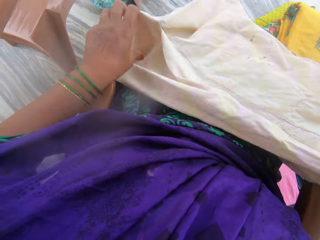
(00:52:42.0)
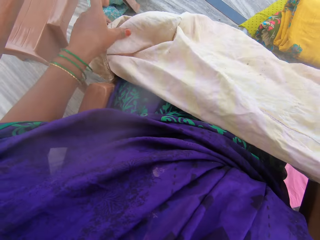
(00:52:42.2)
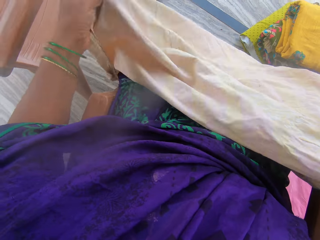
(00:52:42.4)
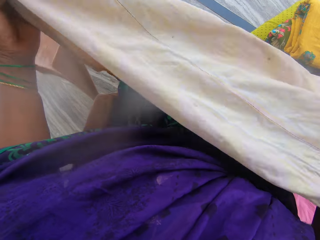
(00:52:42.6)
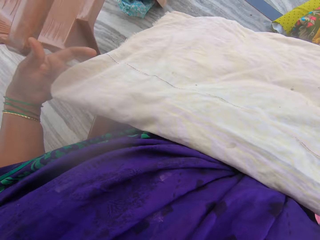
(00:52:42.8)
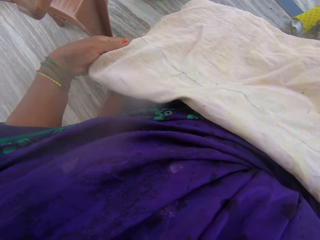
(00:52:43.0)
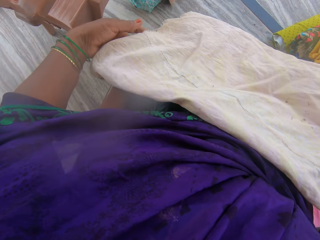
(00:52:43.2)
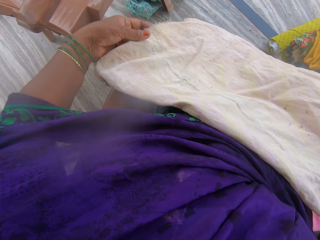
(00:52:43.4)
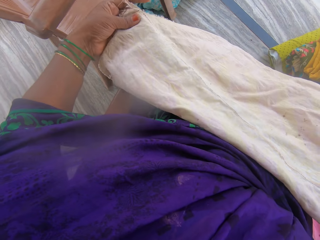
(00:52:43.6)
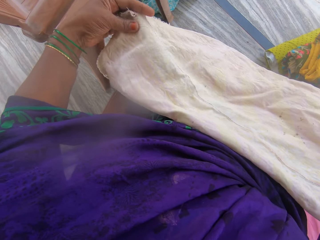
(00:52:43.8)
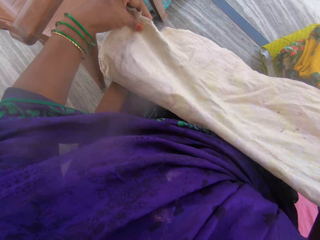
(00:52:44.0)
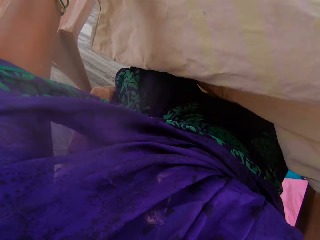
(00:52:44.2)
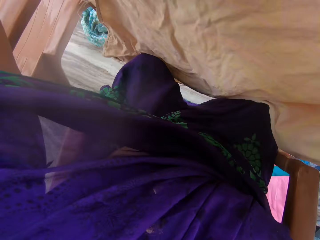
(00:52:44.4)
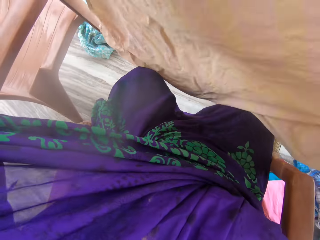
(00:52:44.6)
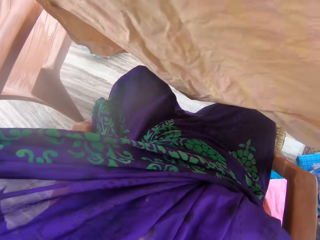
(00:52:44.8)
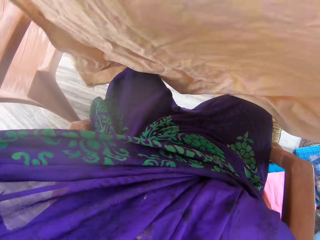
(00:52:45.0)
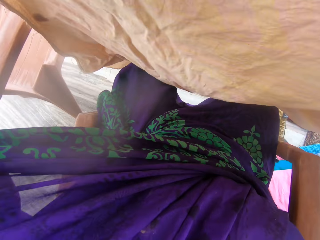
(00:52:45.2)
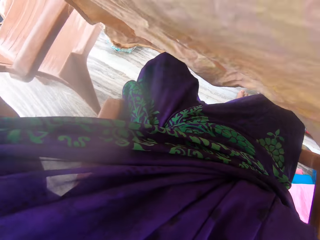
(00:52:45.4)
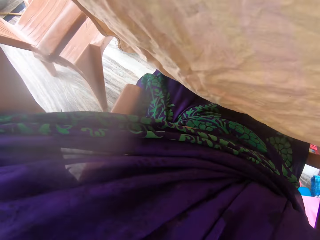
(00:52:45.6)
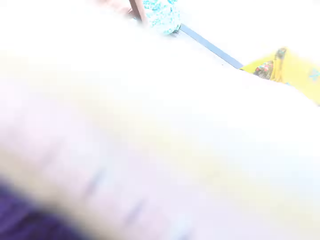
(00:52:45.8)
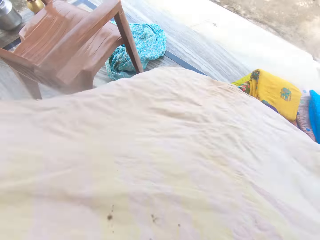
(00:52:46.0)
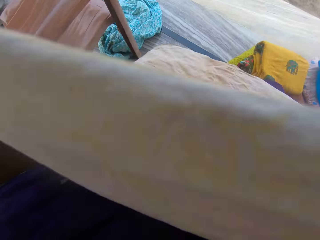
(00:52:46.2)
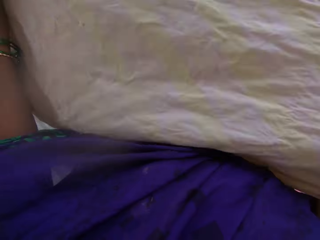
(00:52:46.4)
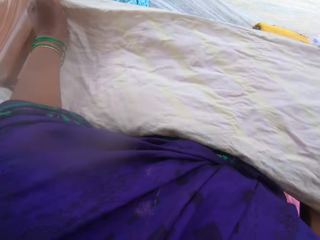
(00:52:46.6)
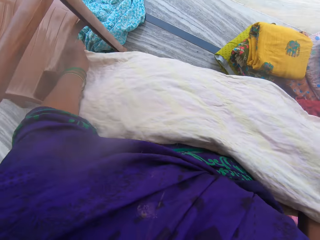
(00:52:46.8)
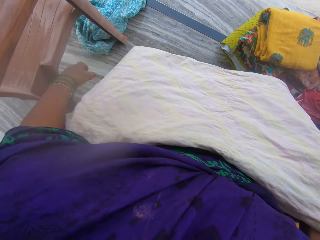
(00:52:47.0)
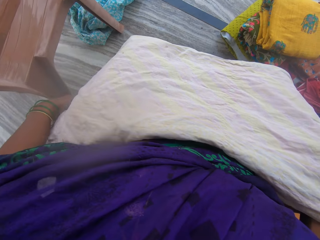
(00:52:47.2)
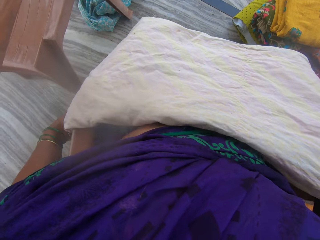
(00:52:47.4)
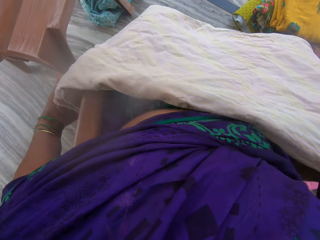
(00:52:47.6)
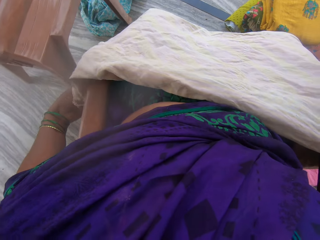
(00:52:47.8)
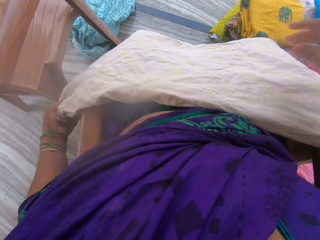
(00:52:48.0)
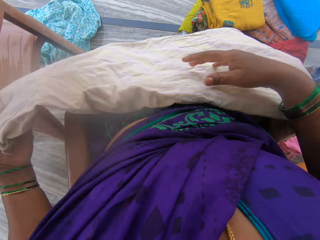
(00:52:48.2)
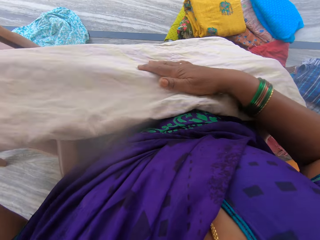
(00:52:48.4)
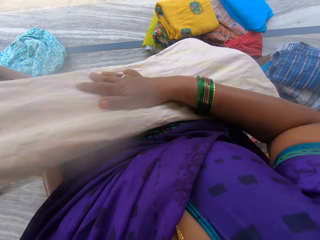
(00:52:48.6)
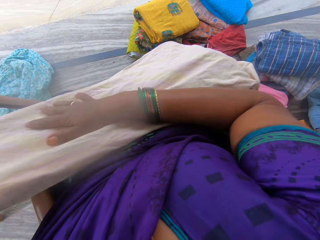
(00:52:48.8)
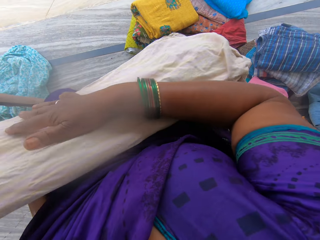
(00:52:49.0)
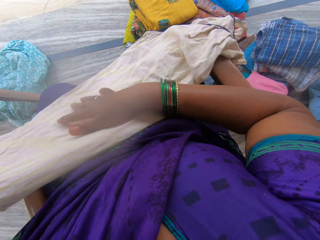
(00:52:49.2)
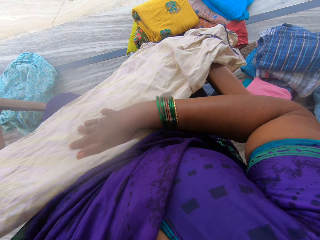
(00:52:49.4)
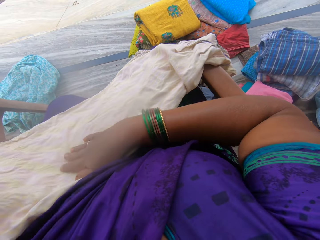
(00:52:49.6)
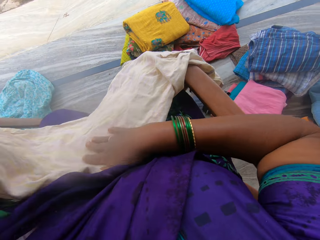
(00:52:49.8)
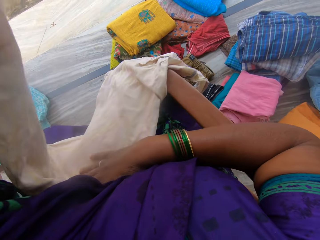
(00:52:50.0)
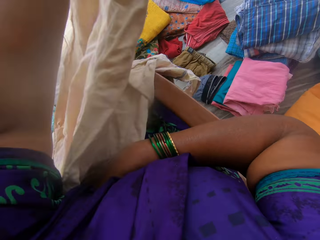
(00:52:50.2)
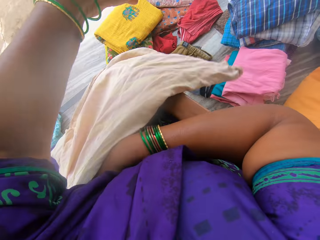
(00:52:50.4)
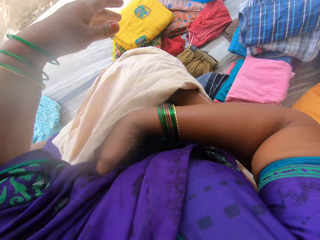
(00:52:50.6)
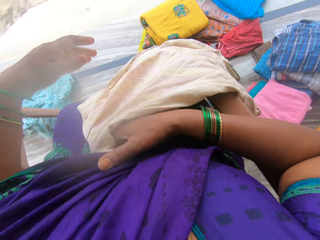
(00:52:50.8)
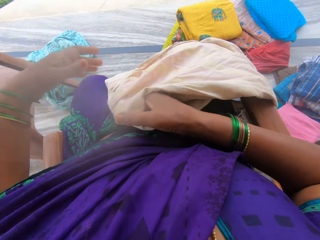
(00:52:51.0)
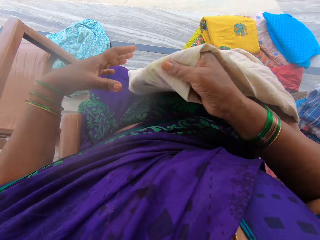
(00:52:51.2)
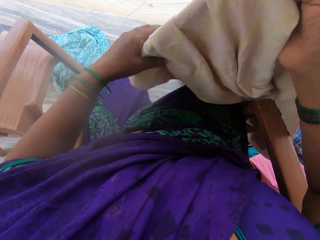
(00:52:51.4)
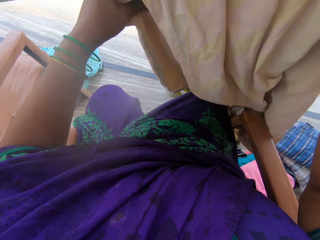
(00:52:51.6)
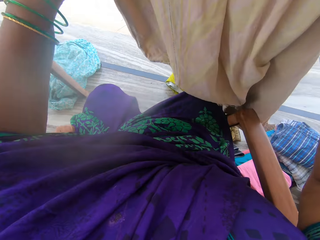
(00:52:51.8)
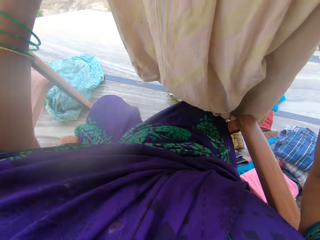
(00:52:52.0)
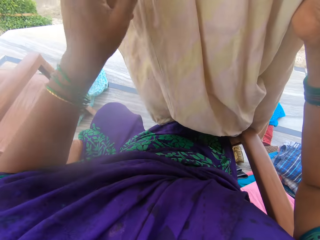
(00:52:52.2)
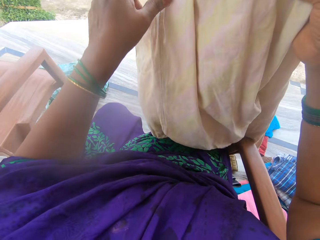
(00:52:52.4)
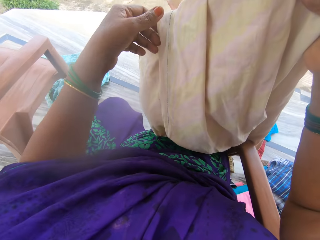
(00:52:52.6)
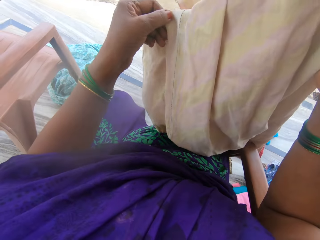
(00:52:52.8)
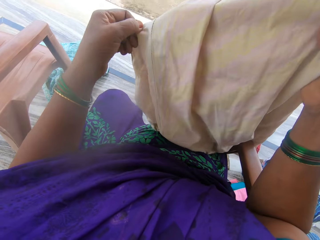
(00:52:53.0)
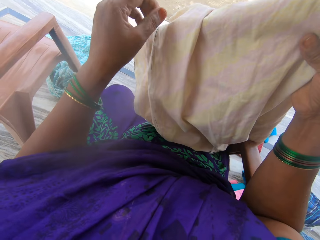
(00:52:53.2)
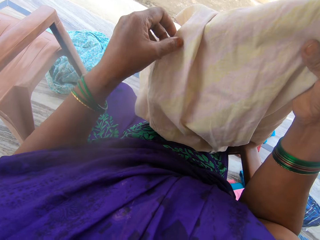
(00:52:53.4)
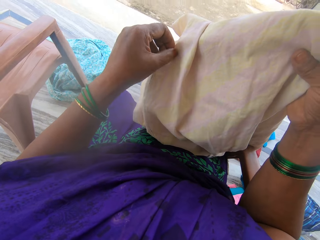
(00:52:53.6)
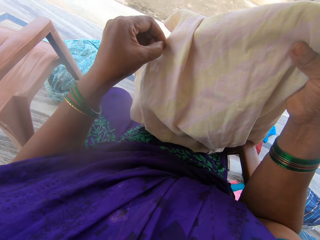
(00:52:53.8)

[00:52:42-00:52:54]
The camera wearer folds the dress. She lifts the dress. She places the dress on the clothes. She folds the dress. She folds the cloth with her hands. She lifts the dress. She adjusts the dress.
